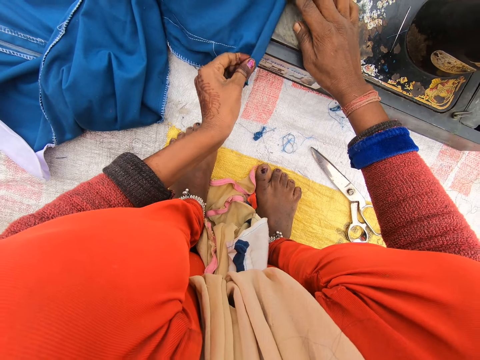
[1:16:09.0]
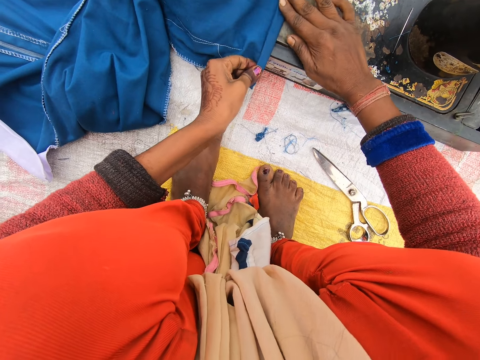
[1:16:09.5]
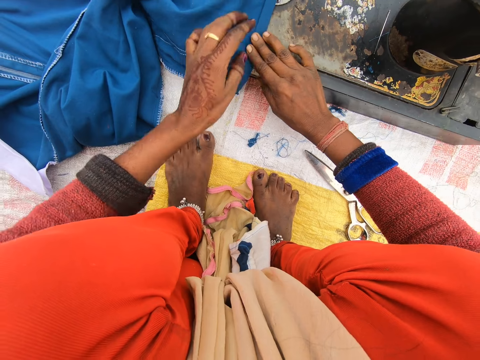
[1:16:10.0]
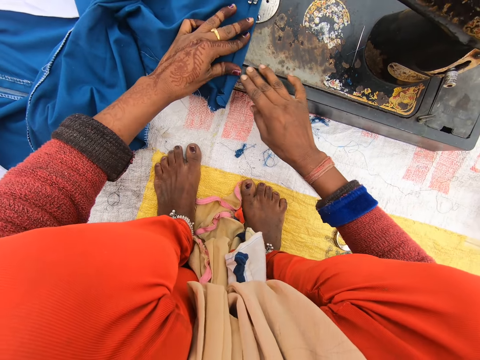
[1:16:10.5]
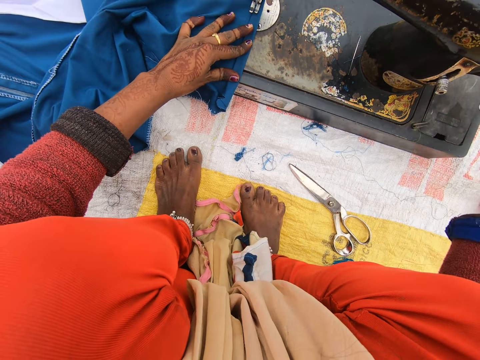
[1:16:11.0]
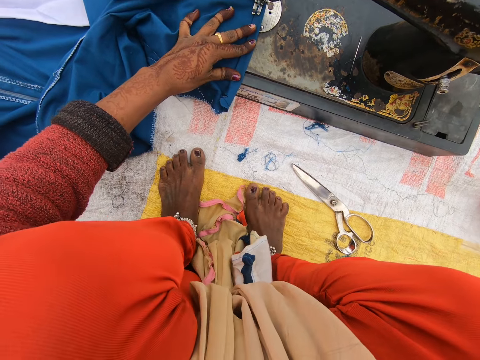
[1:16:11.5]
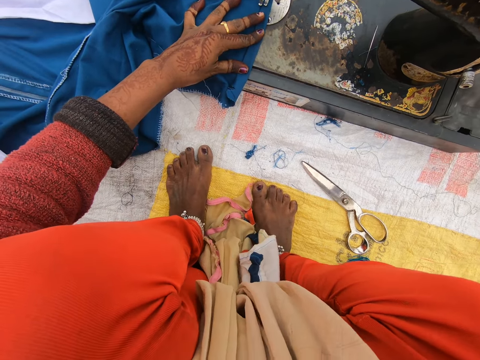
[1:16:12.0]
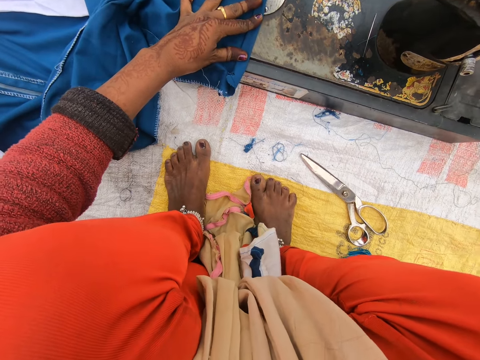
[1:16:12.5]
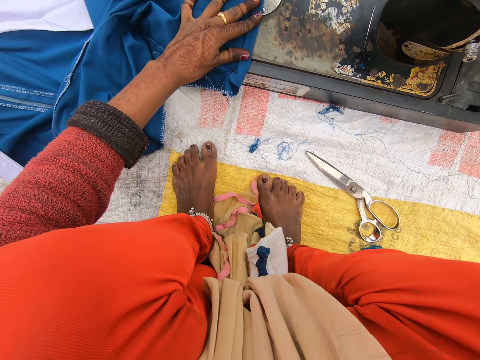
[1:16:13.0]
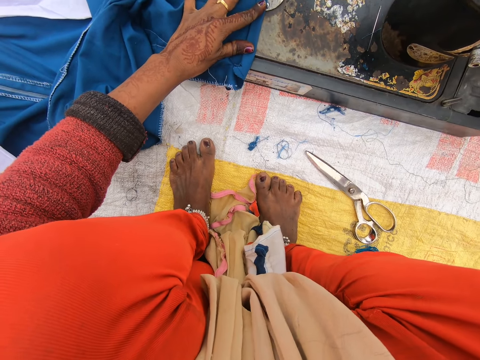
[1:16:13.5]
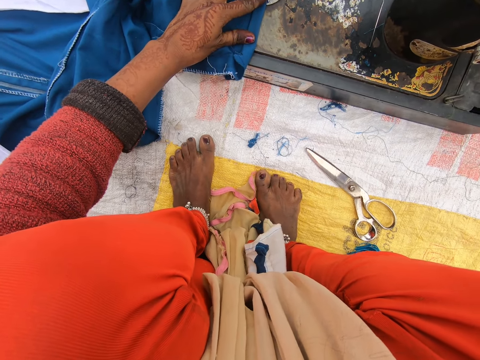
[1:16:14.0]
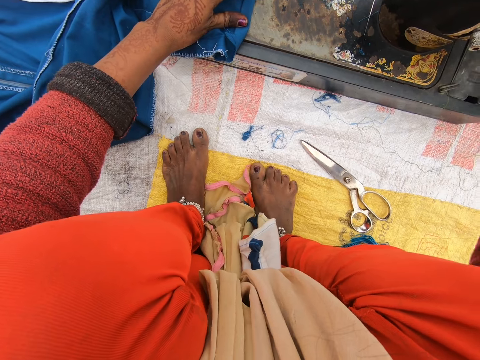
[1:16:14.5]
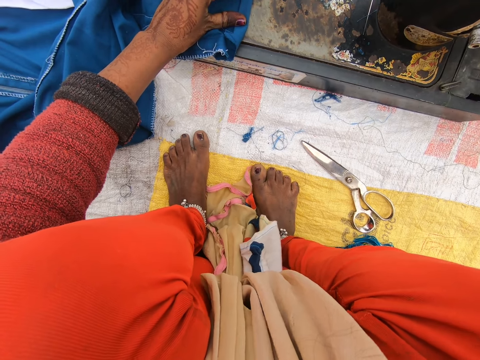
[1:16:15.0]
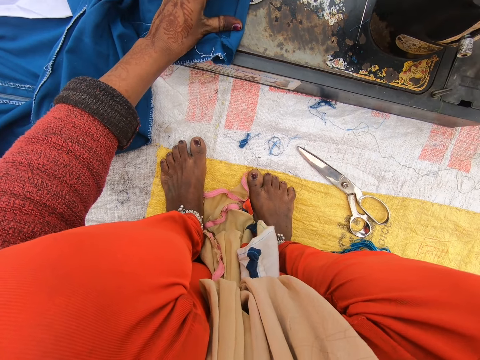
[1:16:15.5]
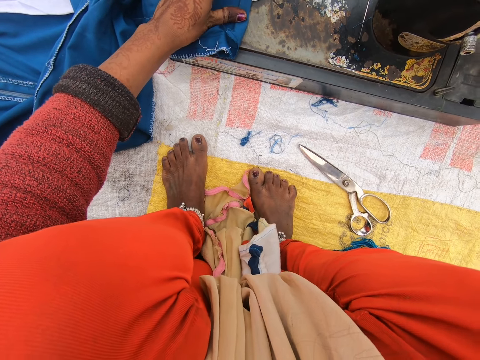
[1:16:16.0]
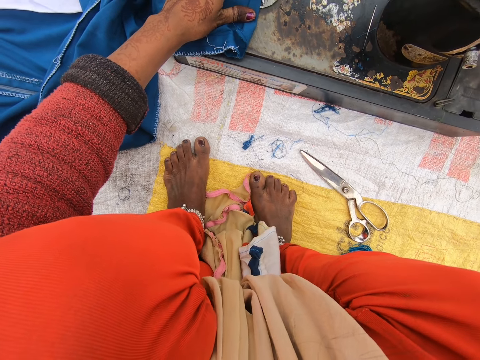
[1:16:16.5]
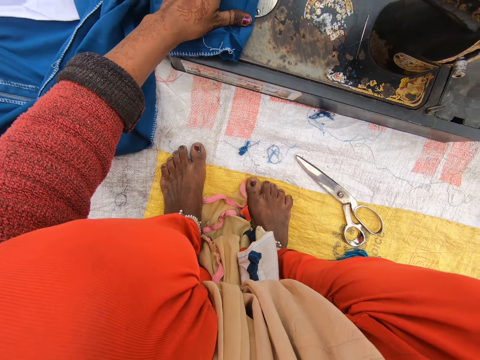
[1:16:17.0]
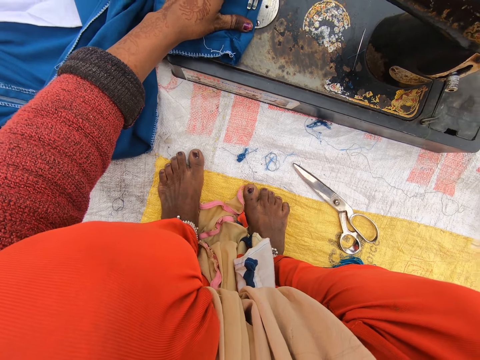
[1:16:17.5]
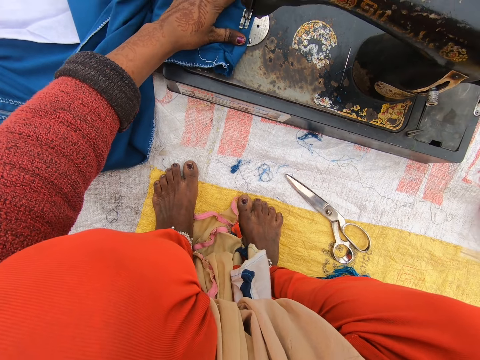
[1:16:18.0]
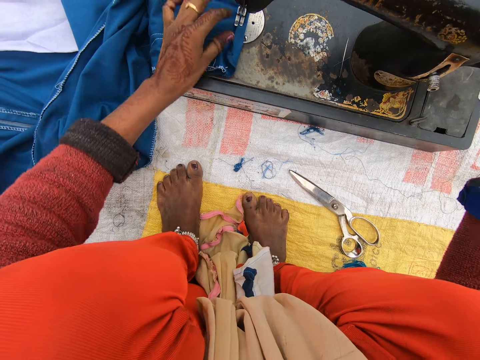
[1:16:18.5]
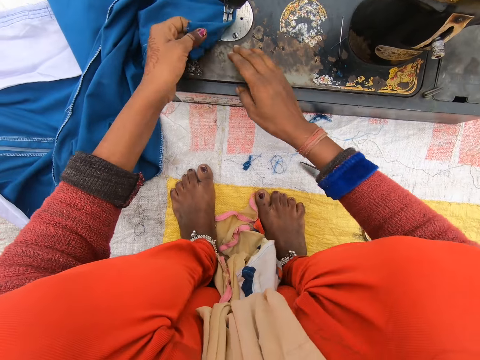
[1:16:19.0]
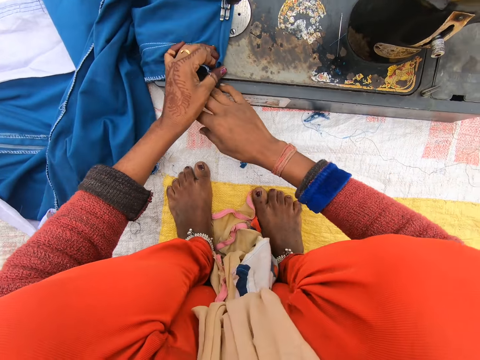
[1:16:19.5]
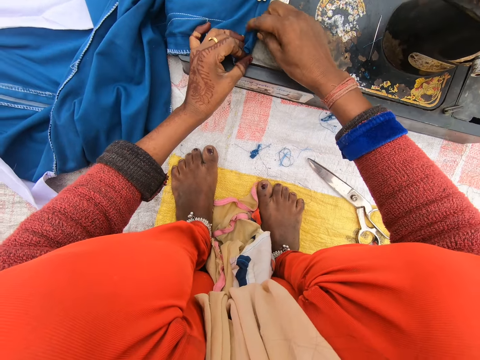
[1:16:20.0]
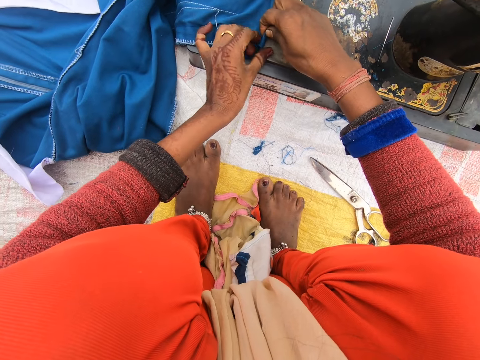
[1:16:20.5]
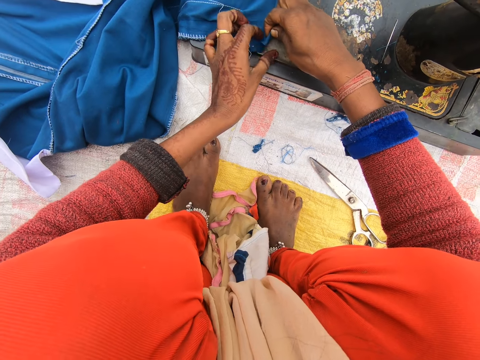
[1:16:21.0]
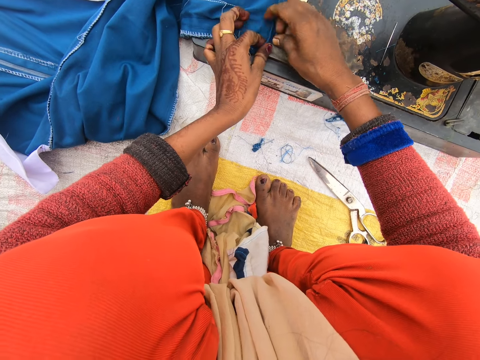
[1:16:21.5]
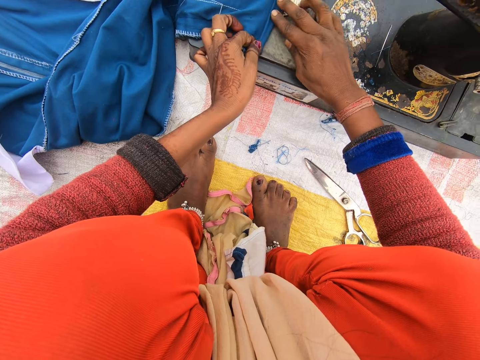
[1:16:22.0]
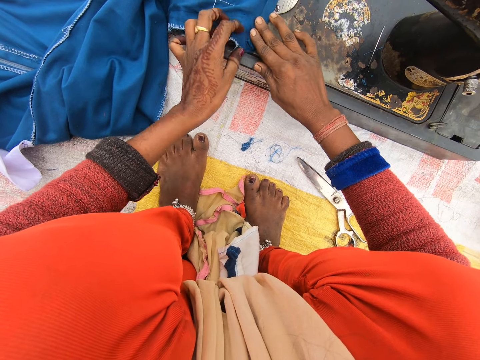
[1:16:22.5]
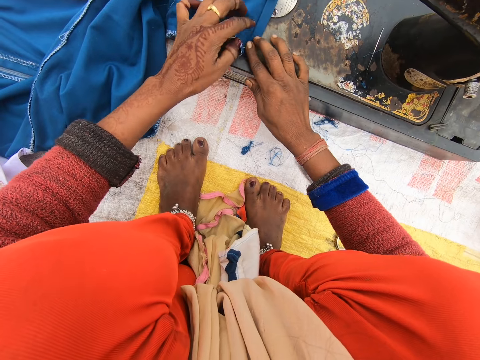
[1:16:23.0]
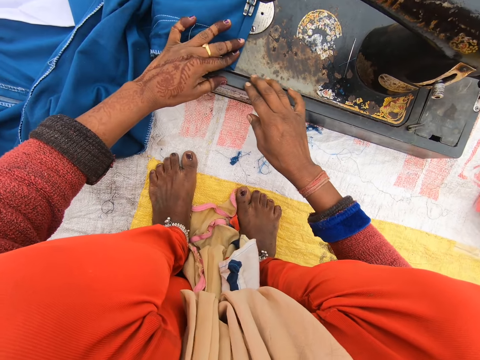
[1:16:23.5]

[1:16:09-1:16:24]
The camera wearer sews the trouser. They stop knitting. They fold the trouser.

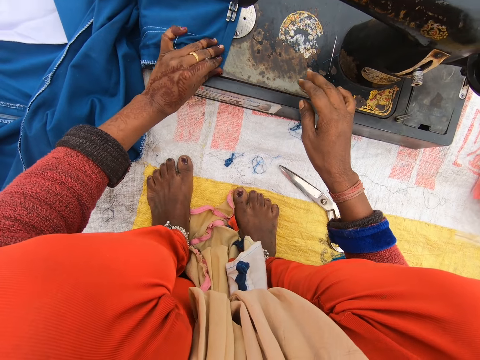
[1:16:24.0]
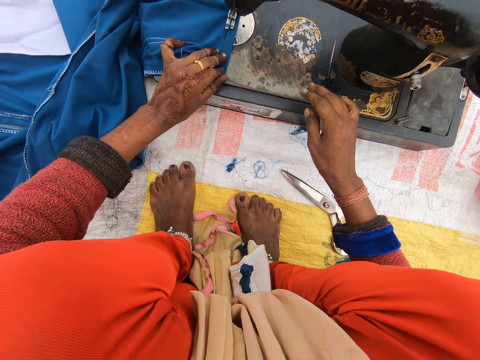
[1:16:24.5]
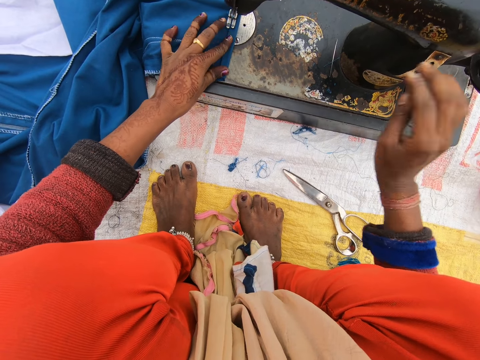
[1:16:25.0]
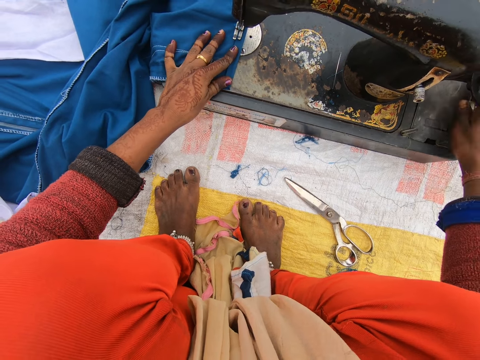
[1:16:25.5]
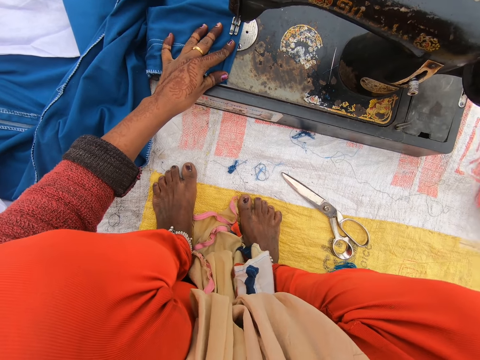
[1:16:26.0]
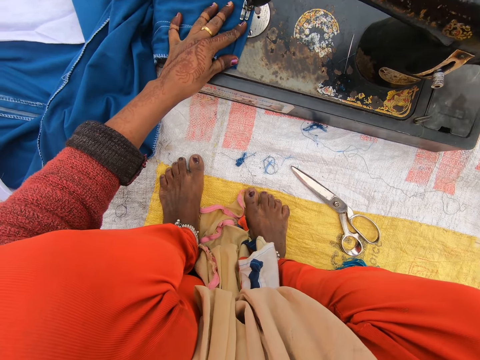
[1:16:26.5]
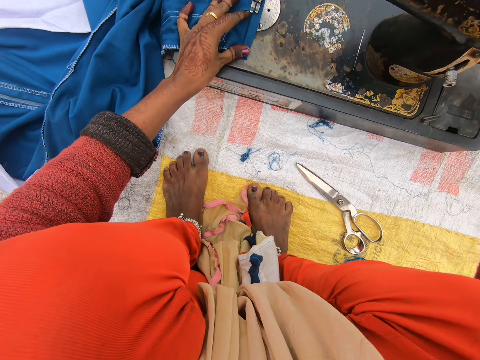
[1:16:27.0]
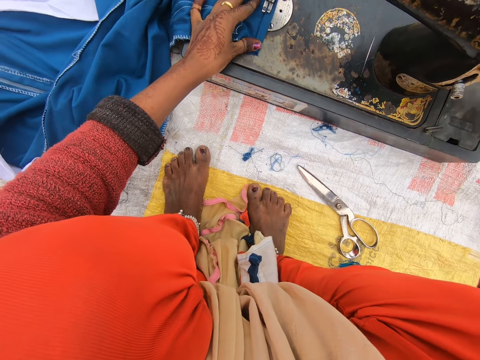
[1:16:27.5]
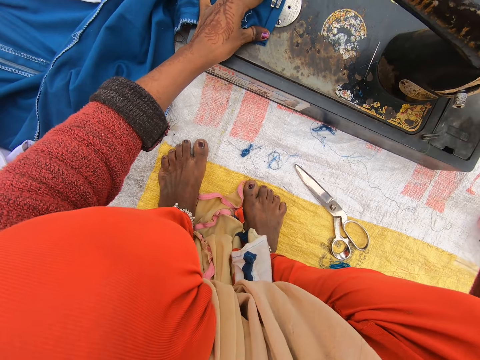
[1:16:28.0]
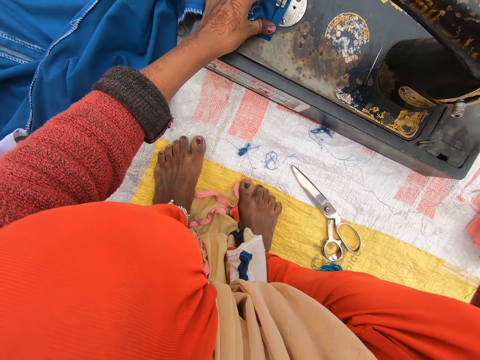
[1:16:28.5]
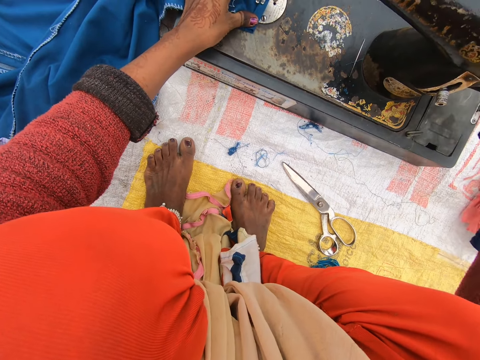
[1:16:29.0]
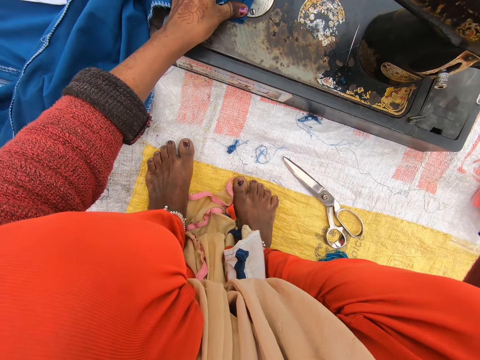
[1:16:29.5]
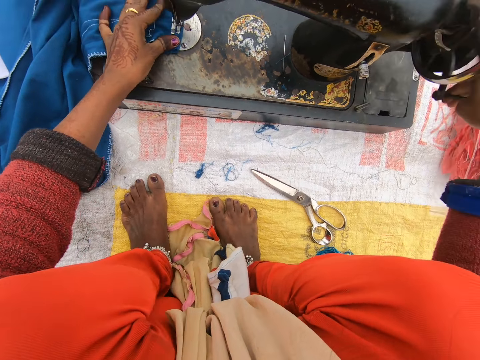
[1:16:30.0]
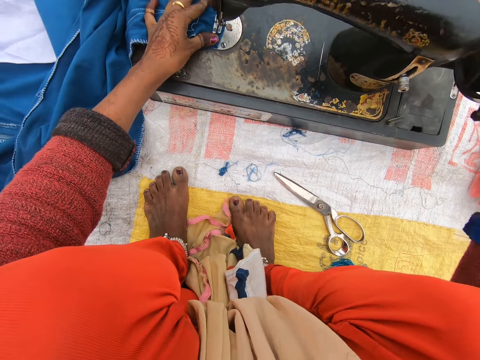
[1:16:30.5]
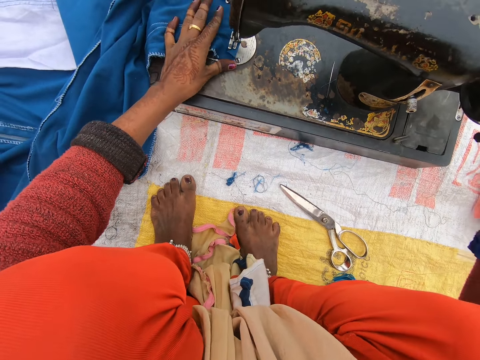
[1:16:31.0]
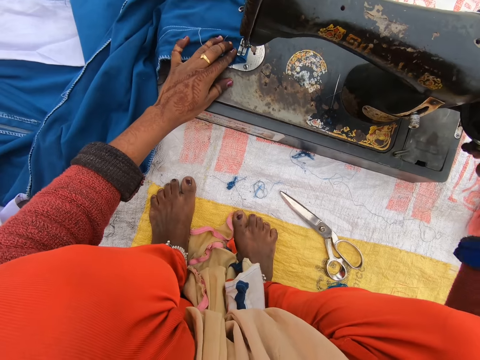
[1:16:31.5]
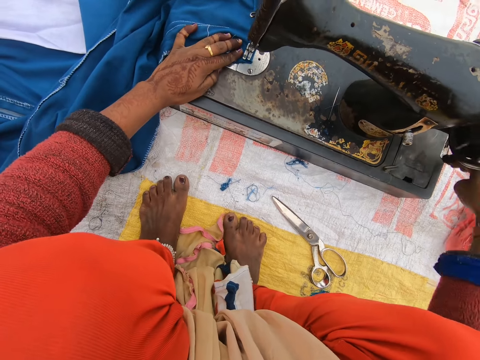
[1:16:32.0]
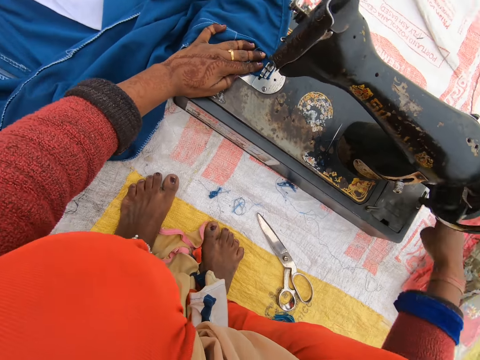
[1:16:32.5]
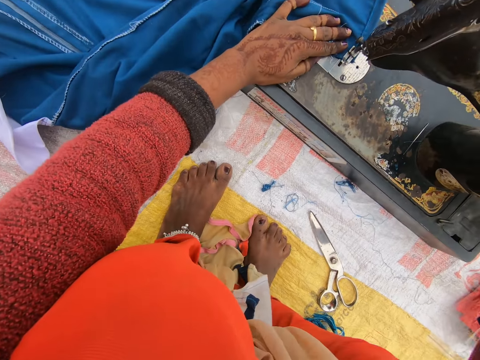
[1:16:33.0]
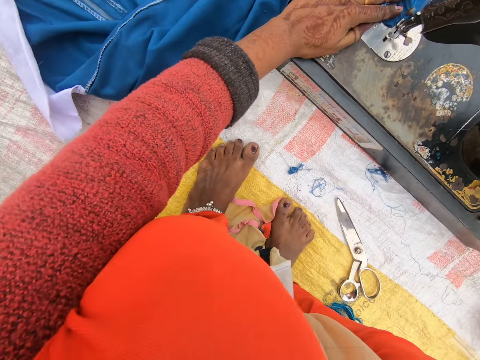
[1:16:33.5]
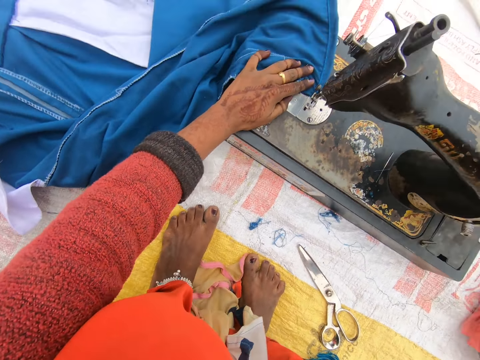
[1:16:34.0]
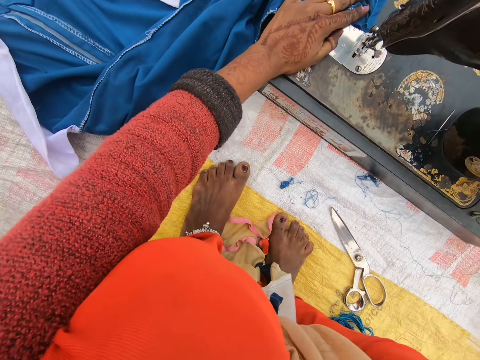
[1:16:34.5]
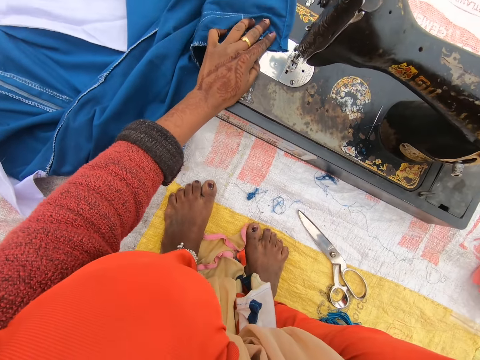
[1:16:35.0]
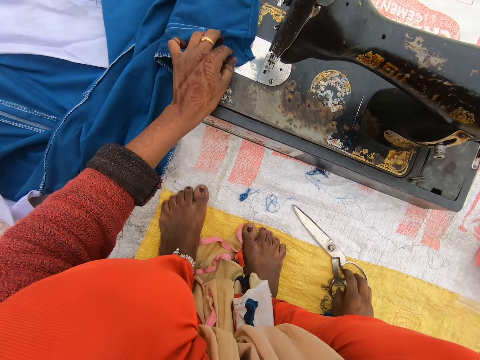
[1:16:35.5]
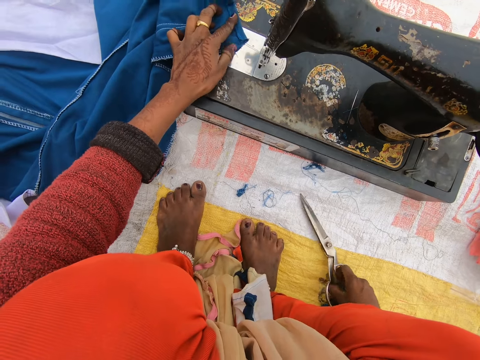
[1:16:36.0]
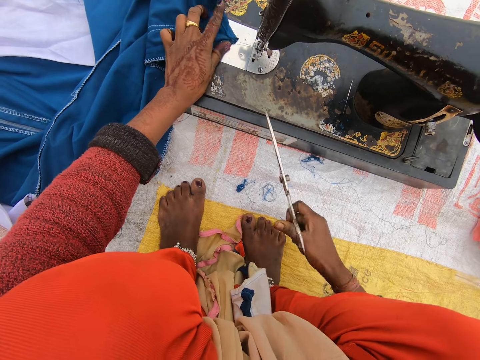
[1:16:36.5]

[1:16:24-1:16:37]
The camera wearer sews the trouser. They stop knitting and pick up the scissors on the sack.
